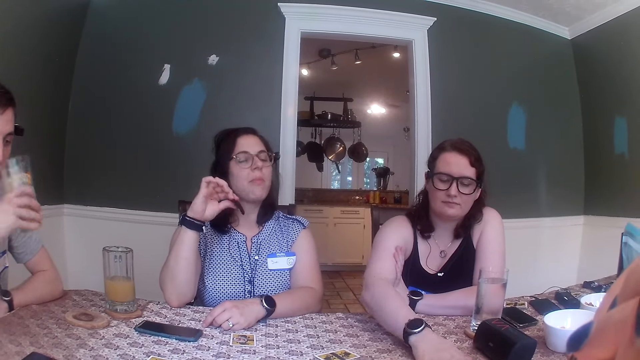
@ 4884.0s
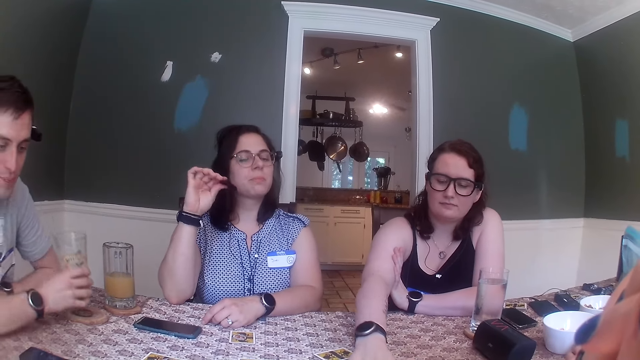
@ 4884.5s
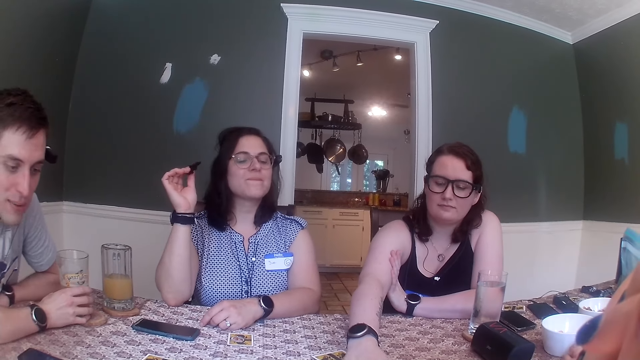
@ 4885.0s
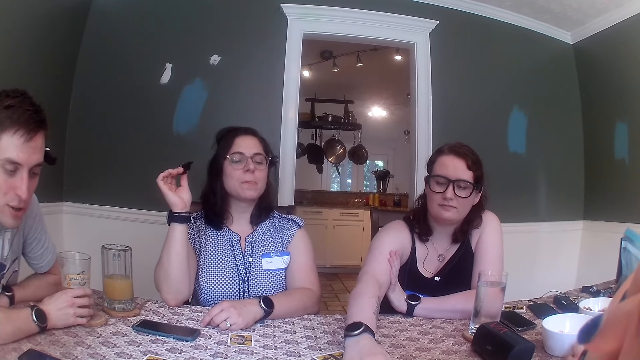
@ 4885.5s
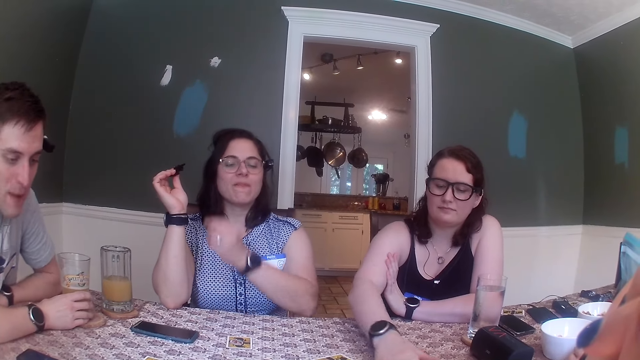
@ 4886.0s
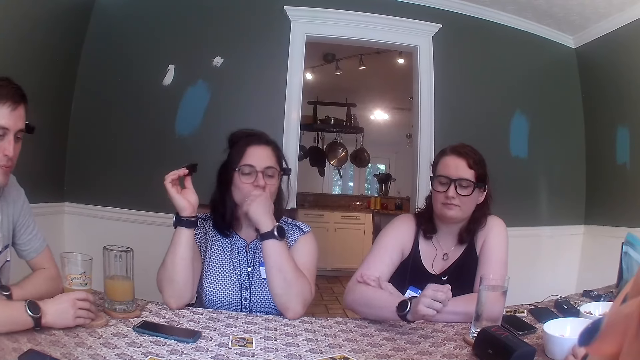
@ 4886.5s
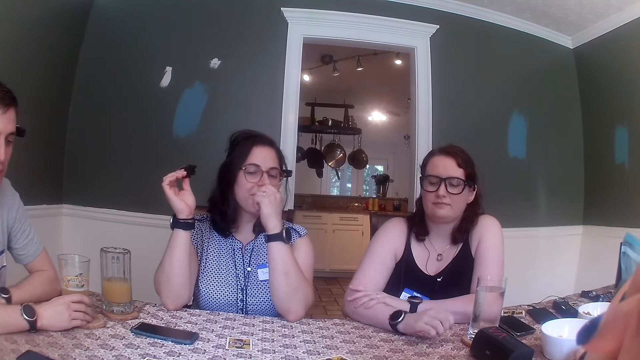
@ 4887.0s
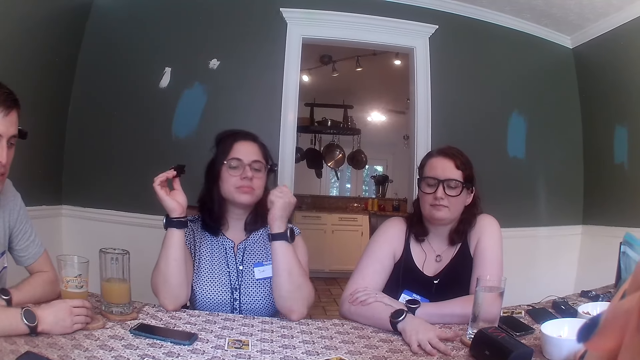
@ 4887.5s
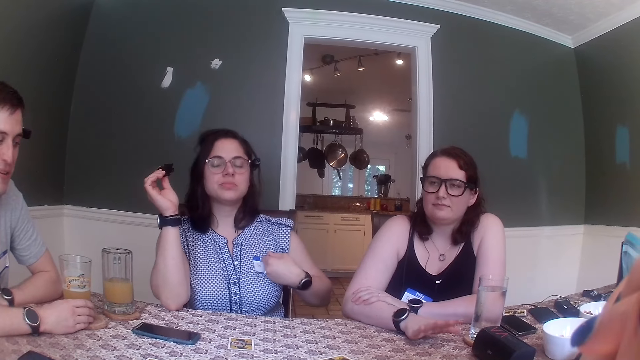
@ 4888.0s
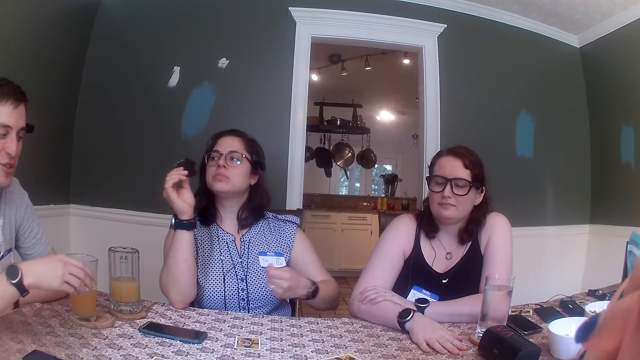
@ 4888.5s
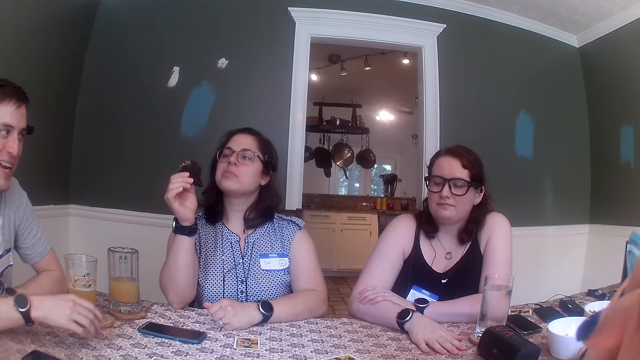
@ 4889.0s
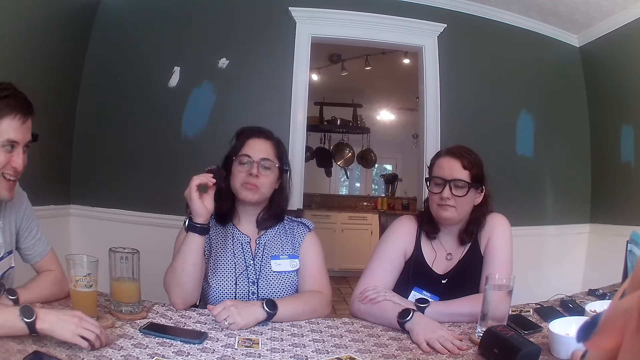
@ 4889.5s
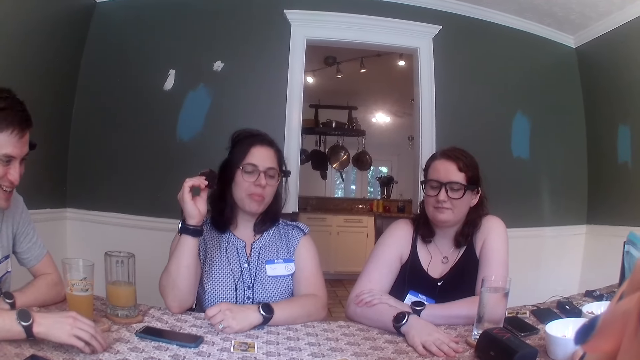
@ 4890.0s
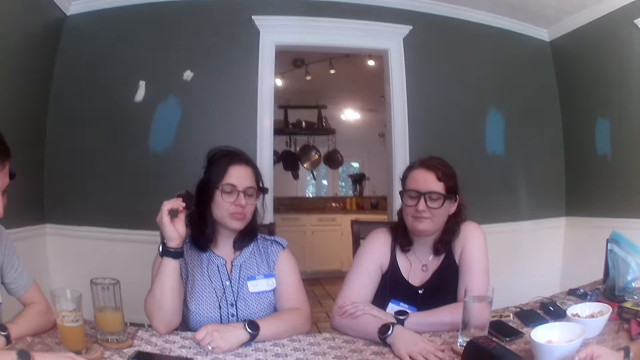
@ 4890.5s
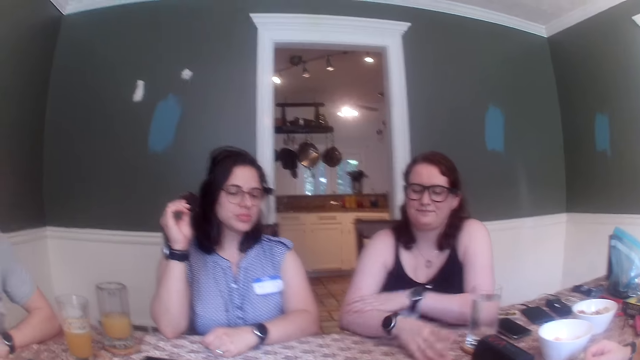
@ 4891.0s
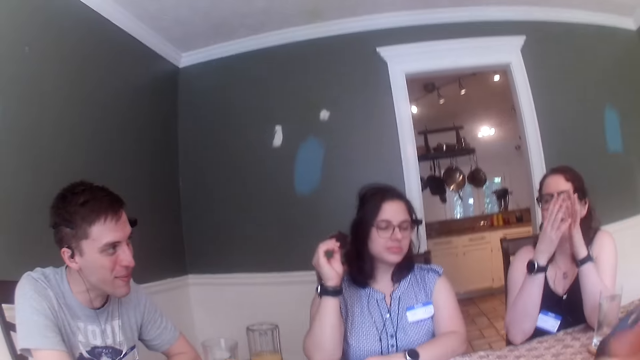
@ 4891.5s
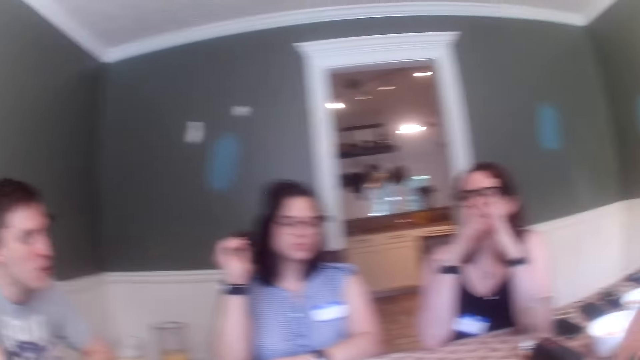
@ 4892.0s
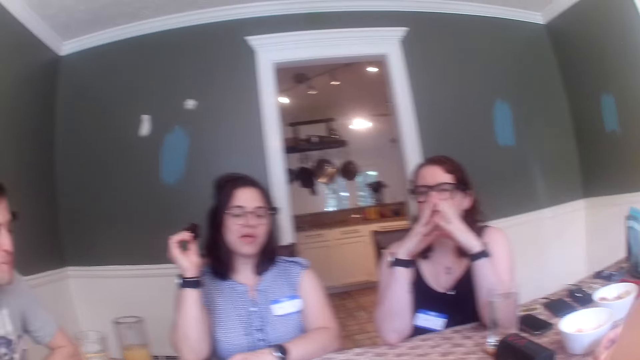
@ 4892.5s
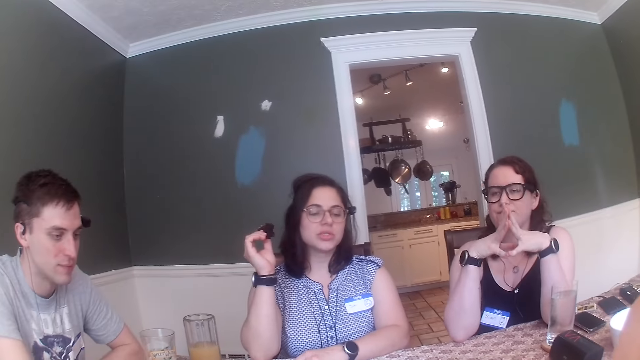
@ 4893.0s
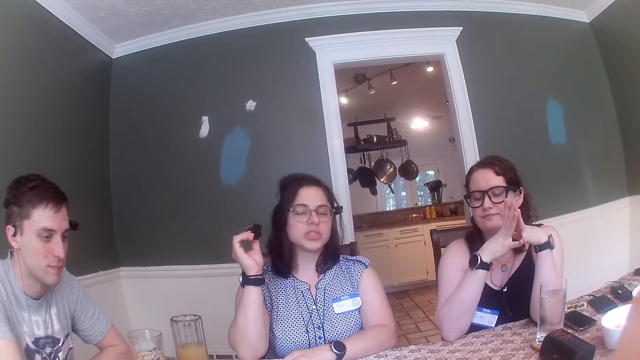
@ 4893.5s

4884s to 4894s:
A woman moves the card on the table with her right hand. A man drops the glass of juice in his right hand on the table. Another woman touches her mouth with her left hand. The first woman taps the table with her right hand. The other woman touches a tag on her shirt with her right hand. The man converses with the other woman and taps the table with his right hand. The first woman lifts her hands. The camera wearer looks at the man and the other woman. The first woman moves her hands.

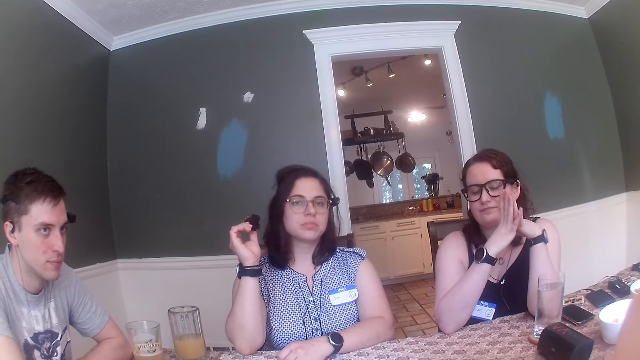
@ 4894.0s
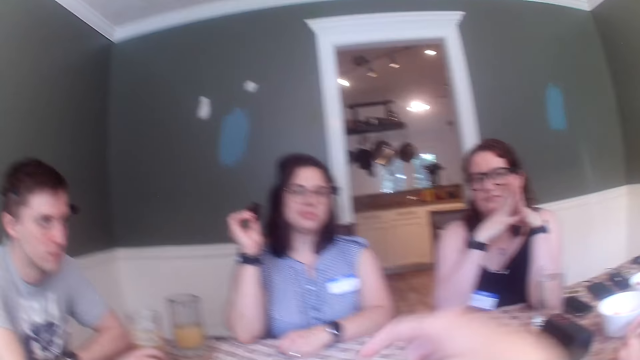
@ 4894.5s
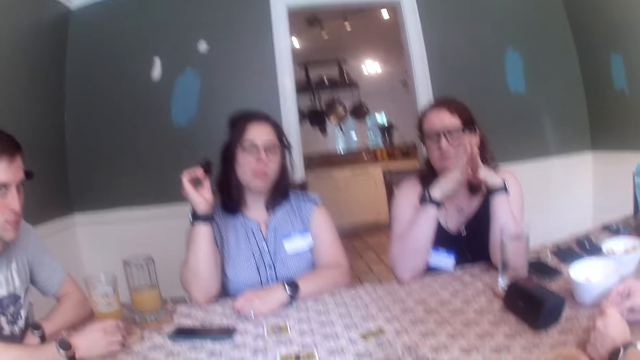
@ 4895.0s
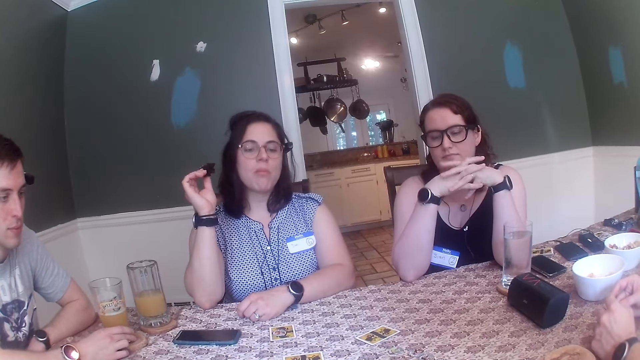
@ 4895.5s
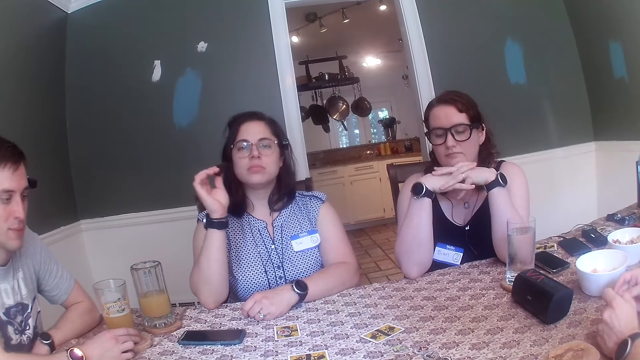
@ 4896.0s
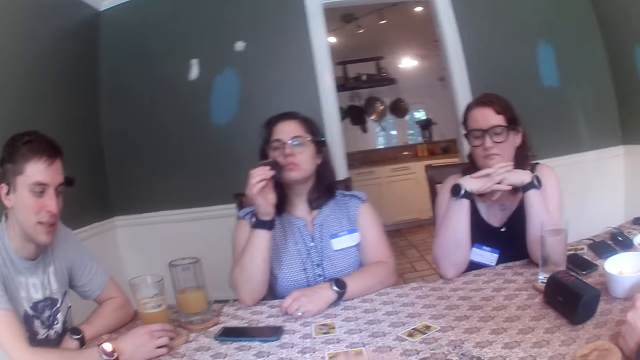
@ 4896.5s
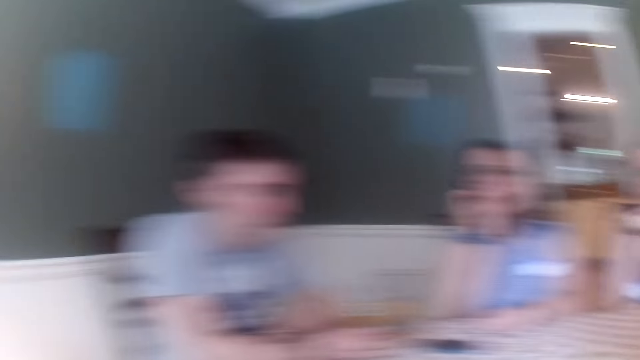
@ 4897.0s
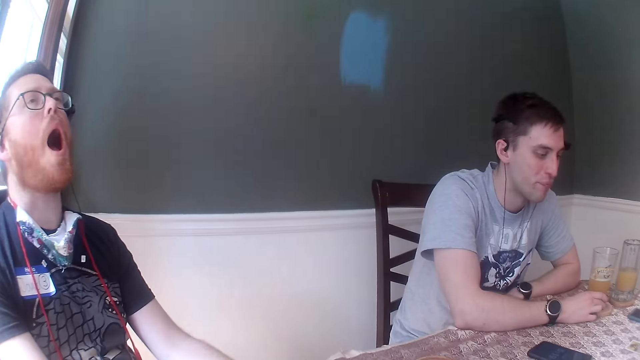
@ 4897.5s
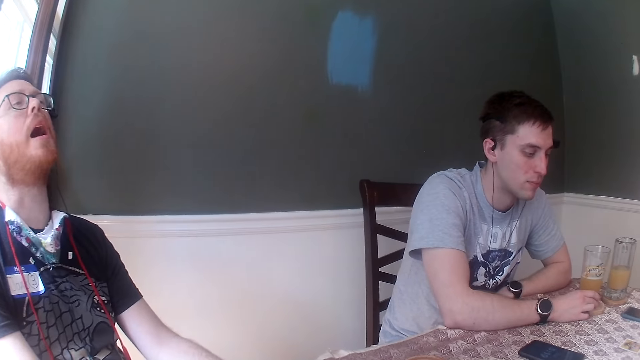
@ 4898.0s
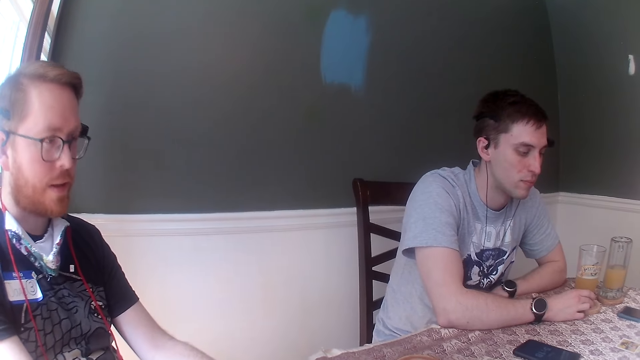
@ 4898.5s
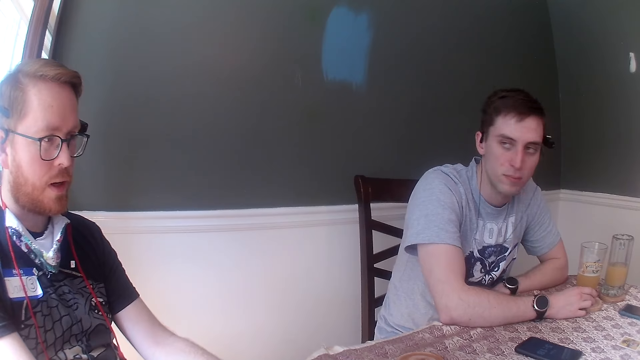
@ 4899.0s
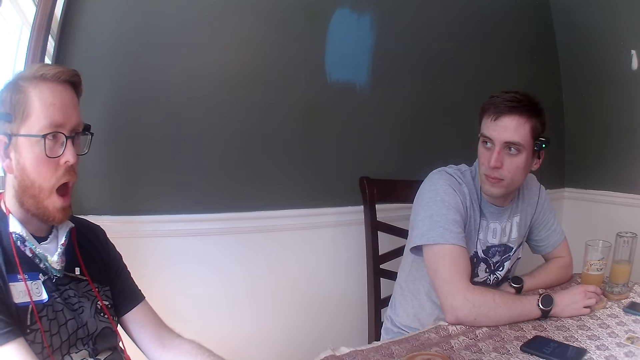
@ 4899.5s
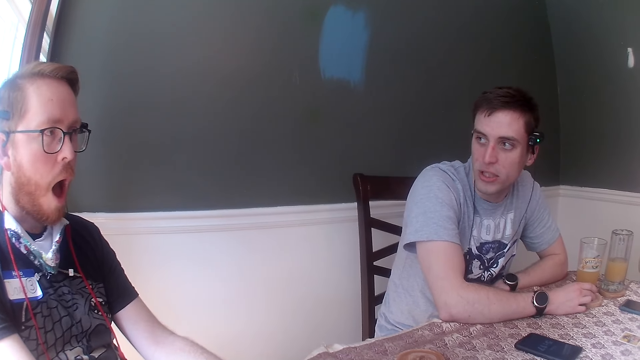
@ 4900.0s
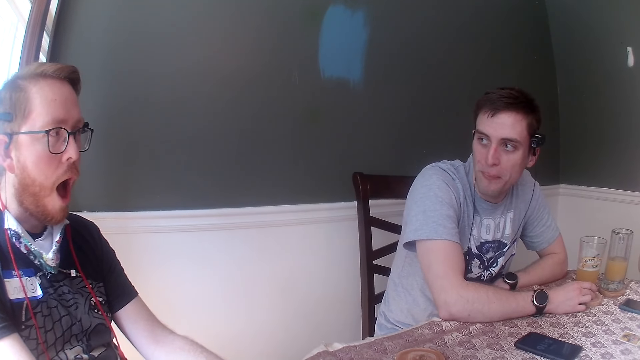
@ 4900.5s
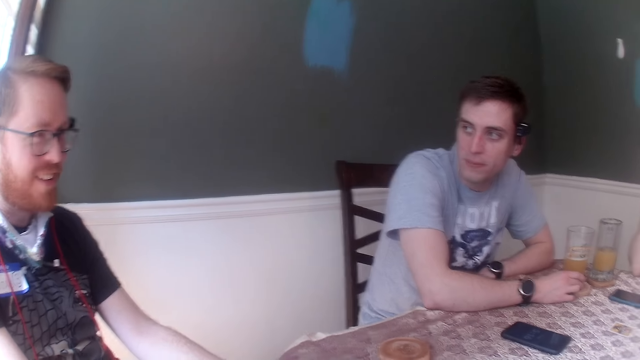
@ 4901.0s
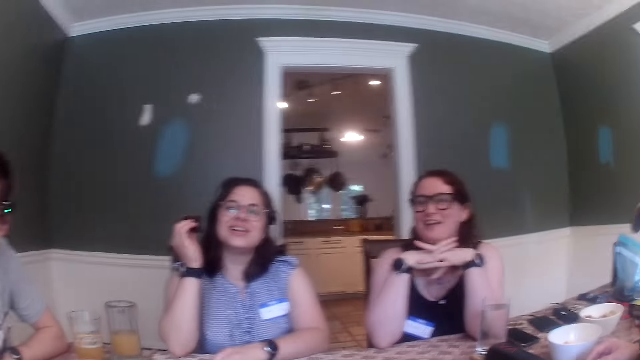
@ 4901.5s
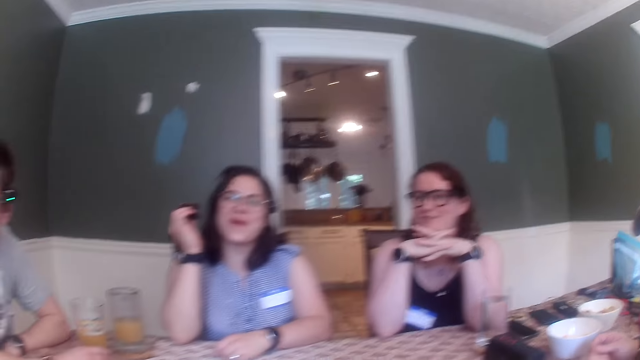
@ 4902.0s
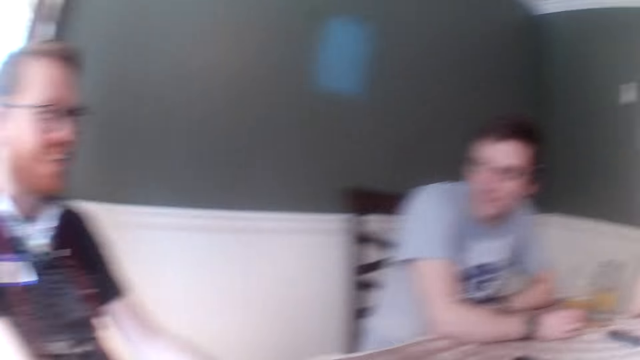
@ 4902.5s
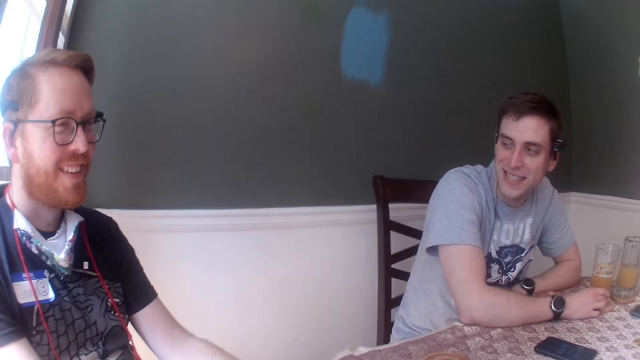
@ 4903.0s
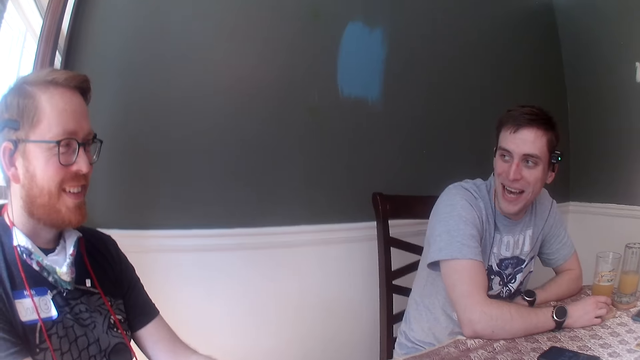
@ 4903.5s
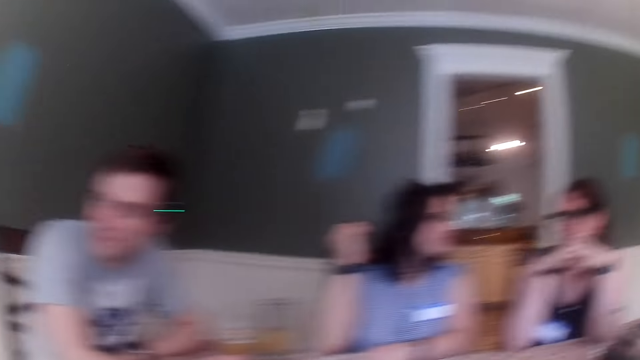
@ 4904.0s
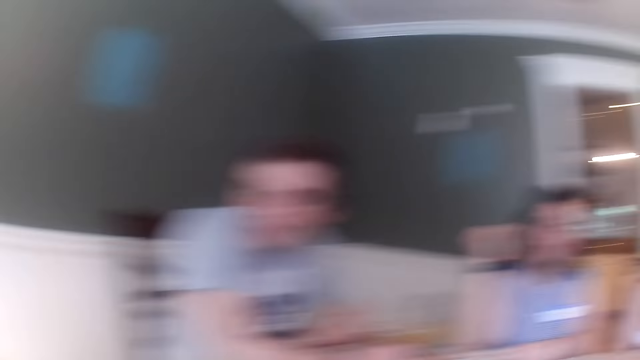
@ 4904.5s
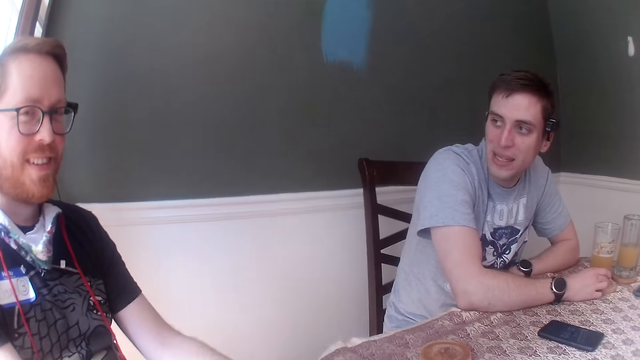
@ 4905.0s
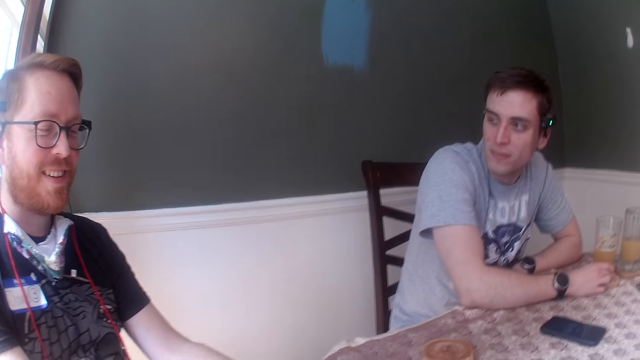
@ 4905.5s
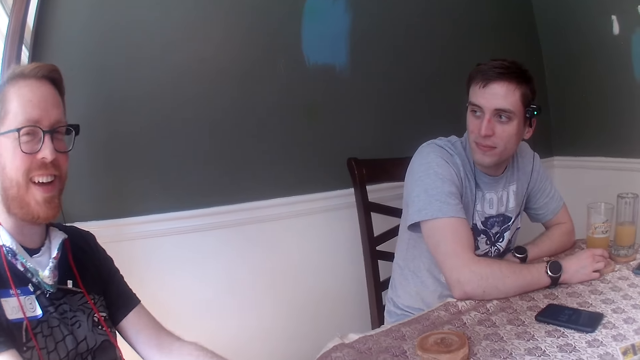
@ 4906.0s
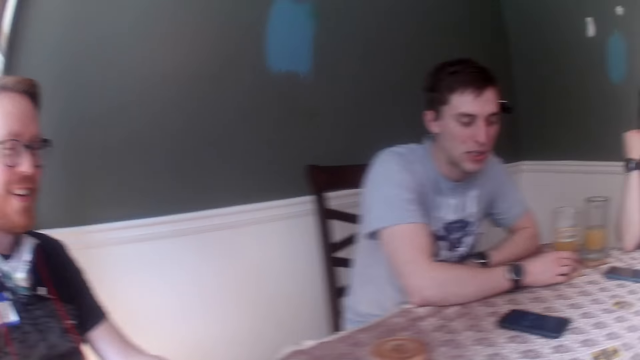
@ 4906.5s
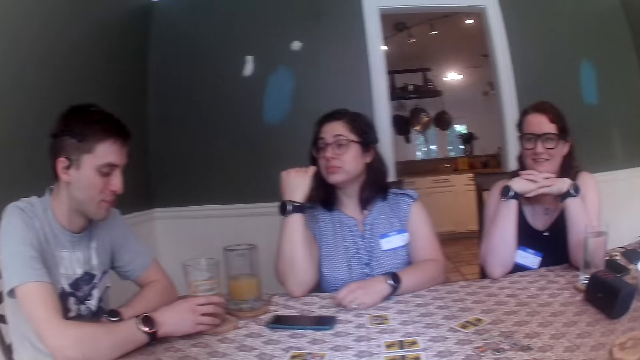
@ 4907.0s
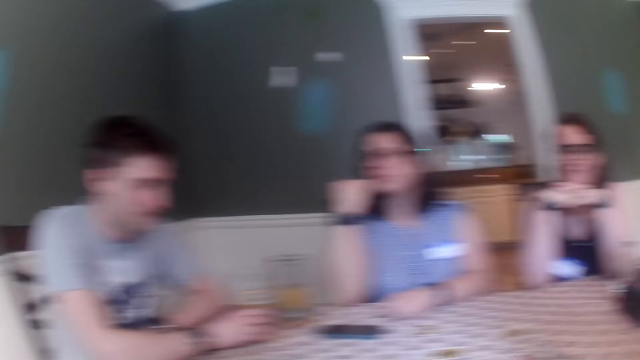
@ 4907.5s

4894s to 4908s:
The camera wearer looks at a woman. A man yawns and converses with a group of people. The camera wearer looks at the man. They look at the woman and another woman. They converse with the man.
